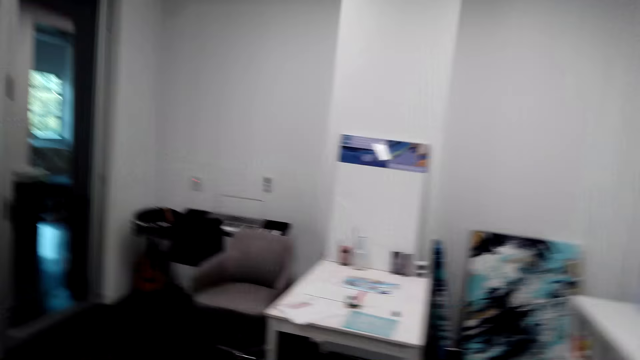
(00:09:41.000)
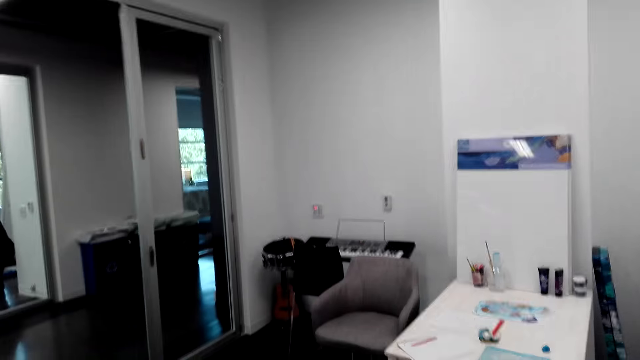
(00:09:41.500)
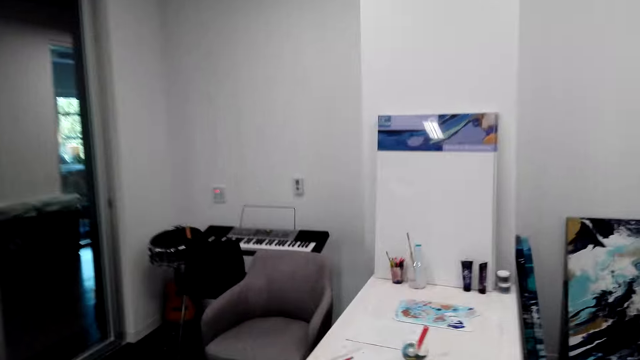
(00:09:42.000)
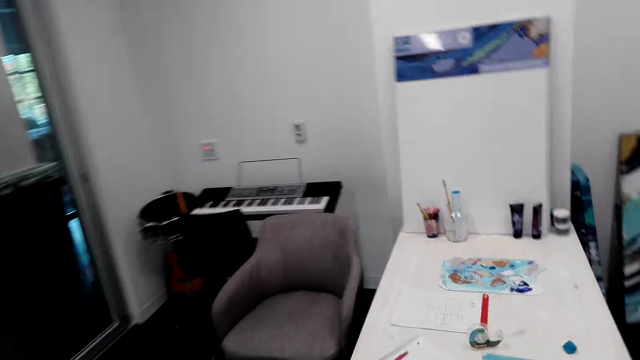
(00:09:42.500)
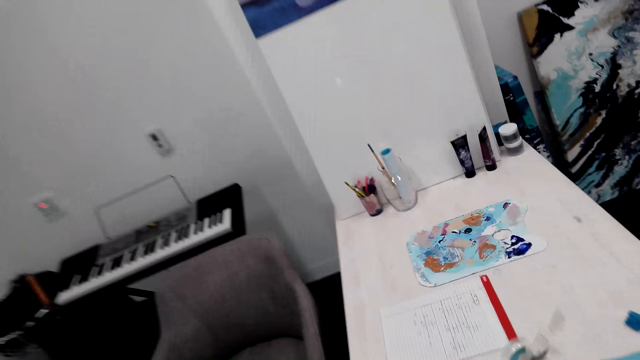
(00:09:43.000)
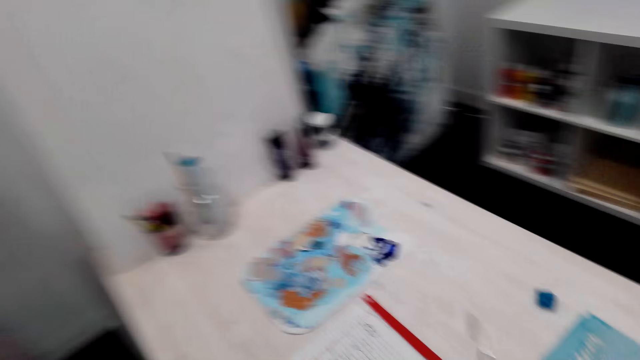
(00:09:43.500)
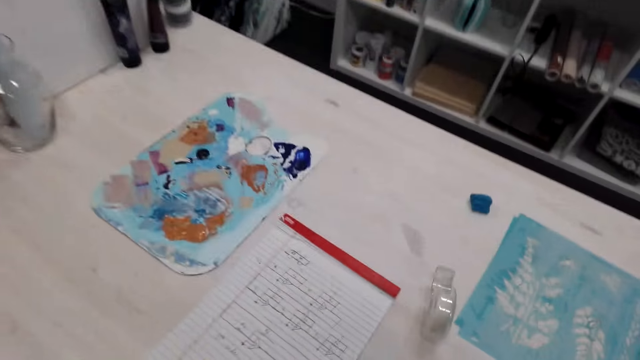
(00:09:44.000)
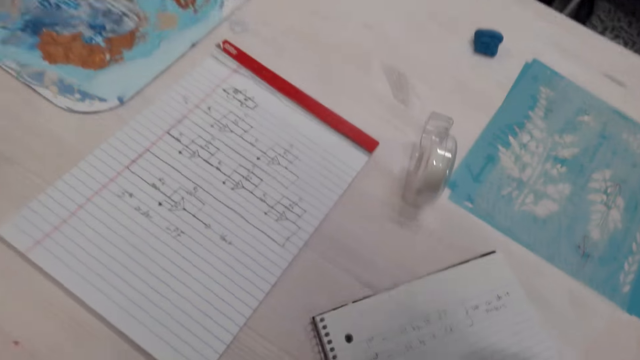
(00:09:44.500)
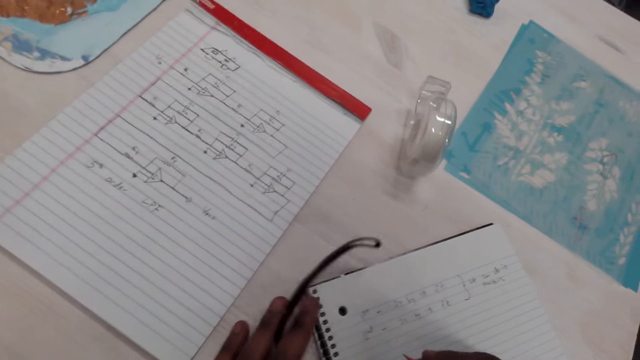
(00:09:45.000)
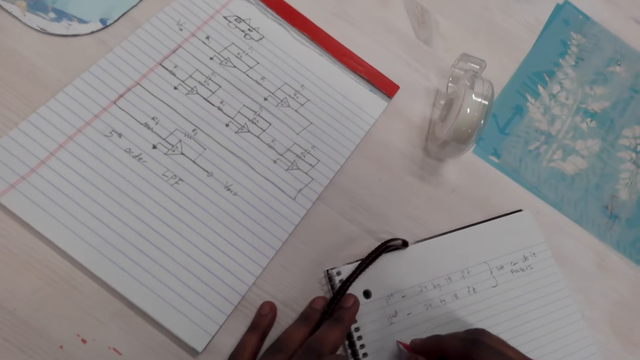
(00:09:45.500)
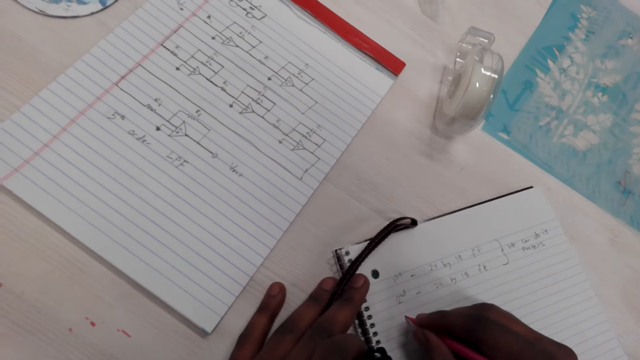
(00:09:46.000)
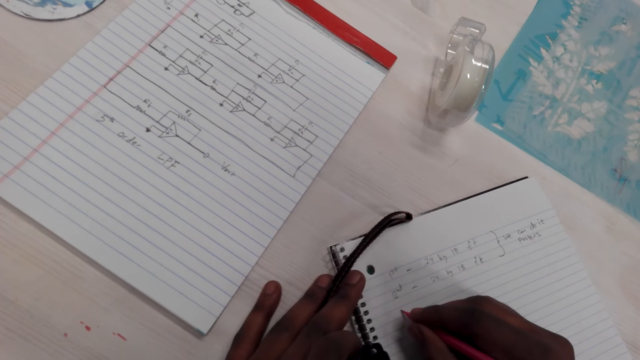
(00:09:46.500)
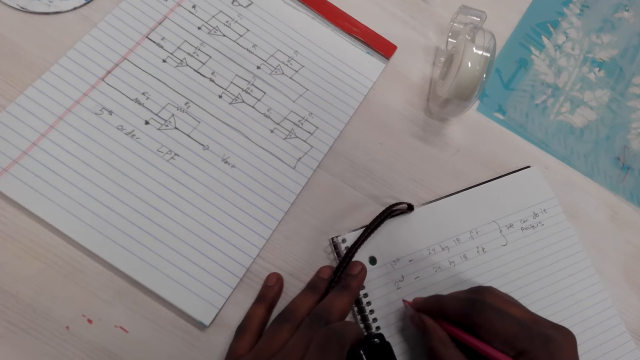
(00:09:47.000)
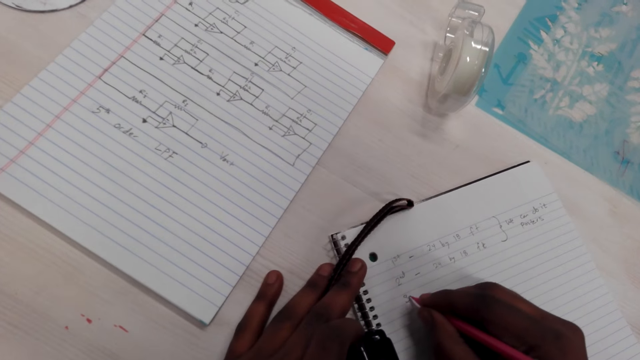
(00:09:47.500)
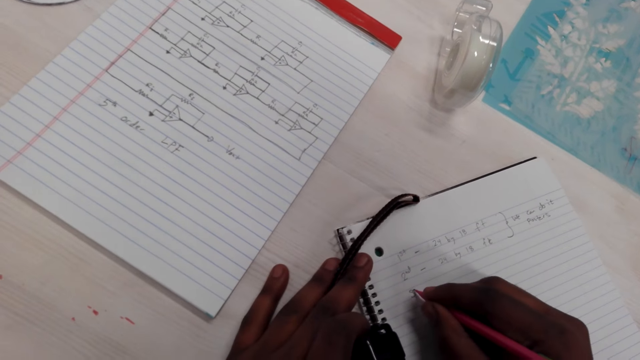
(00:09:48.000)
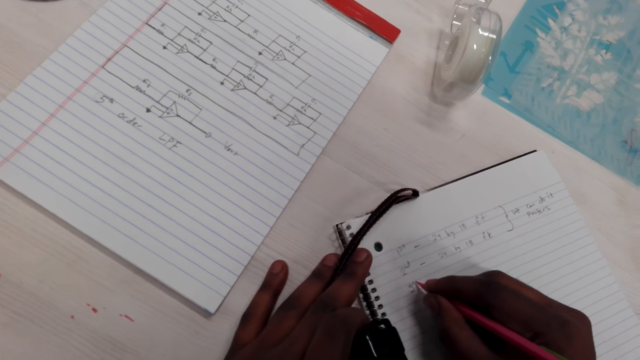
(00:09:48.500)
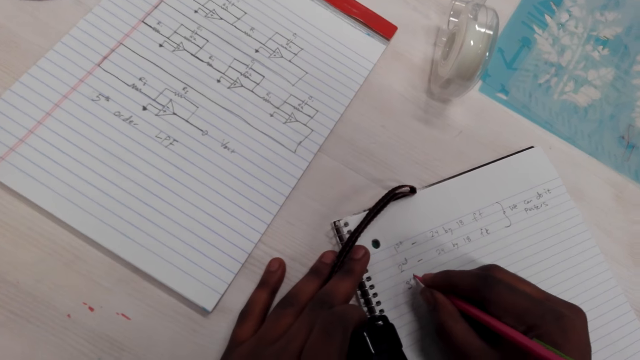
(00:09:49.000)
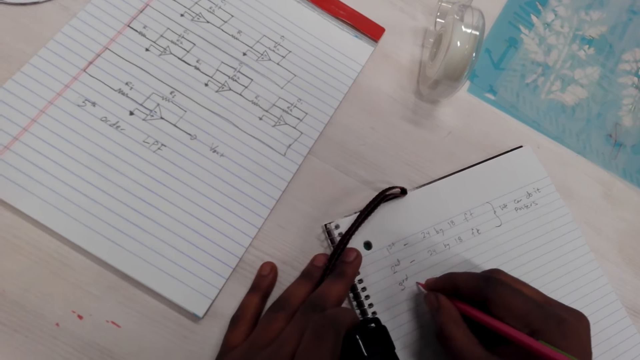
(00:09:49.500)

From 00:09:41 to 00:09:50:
The camera wearer walks around the house. They write on the notebook with a pencil or pen.

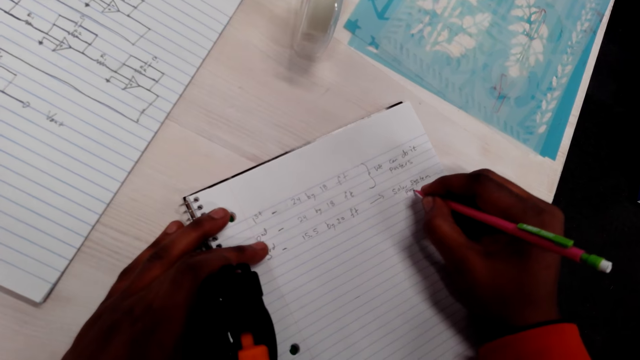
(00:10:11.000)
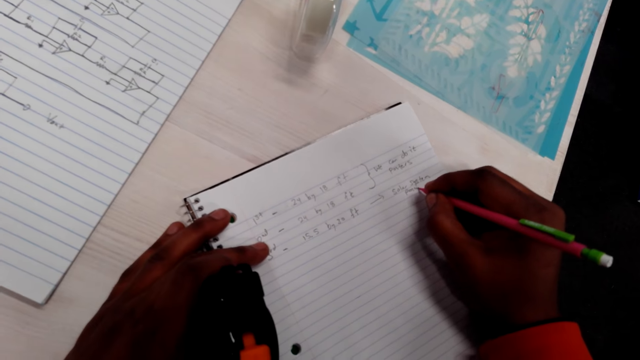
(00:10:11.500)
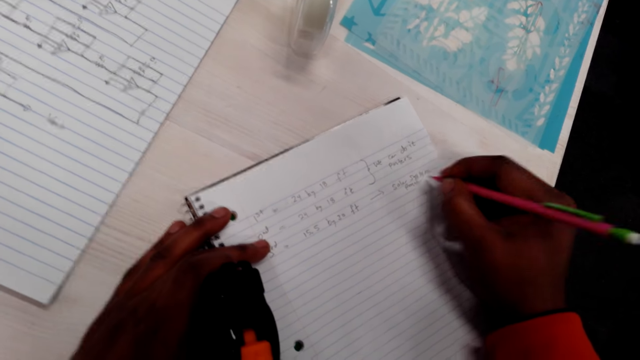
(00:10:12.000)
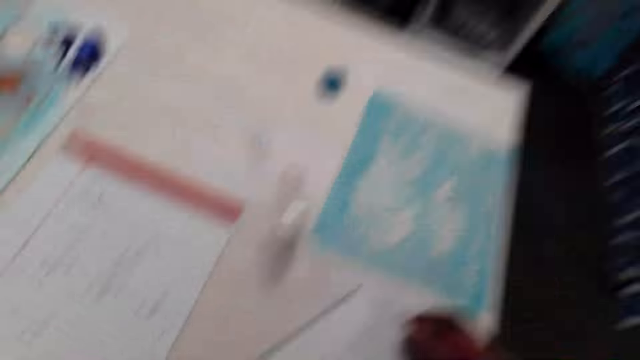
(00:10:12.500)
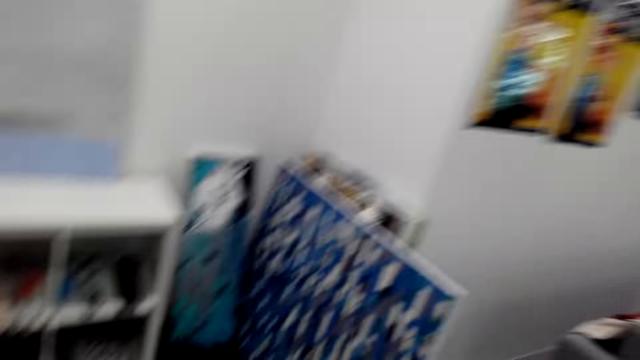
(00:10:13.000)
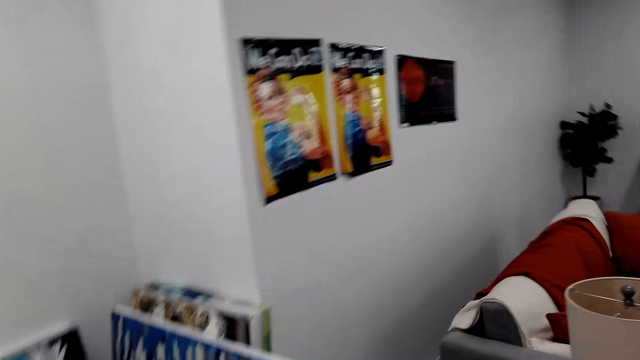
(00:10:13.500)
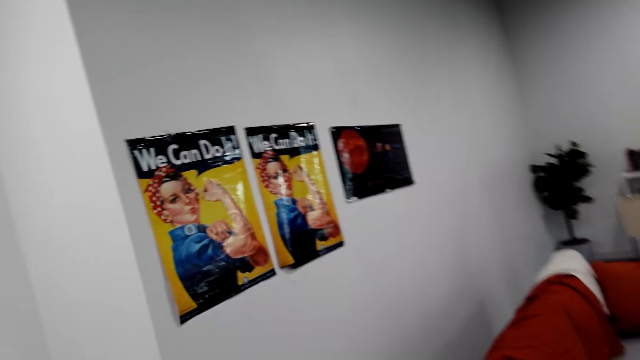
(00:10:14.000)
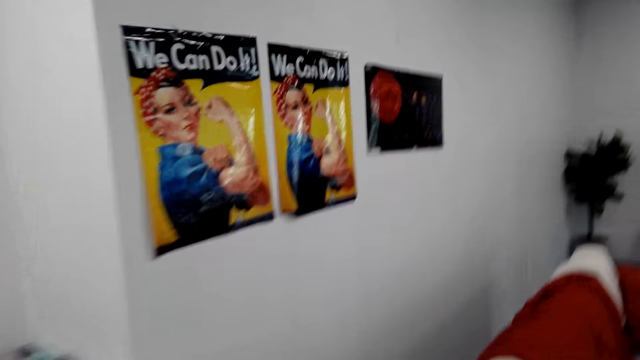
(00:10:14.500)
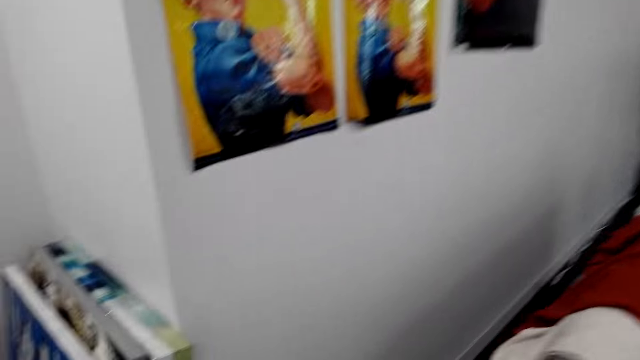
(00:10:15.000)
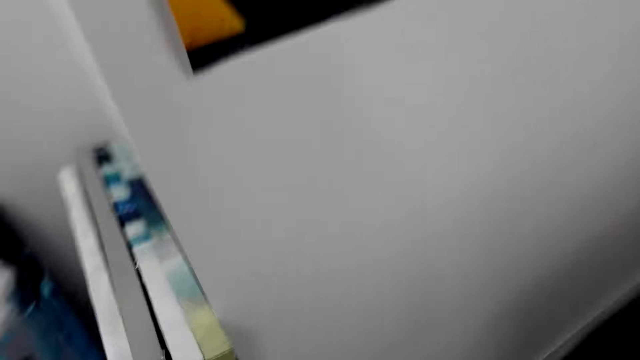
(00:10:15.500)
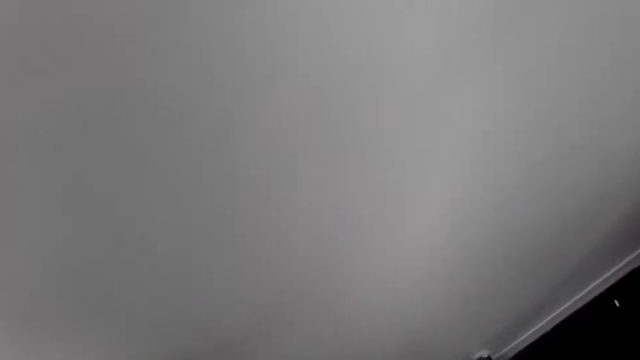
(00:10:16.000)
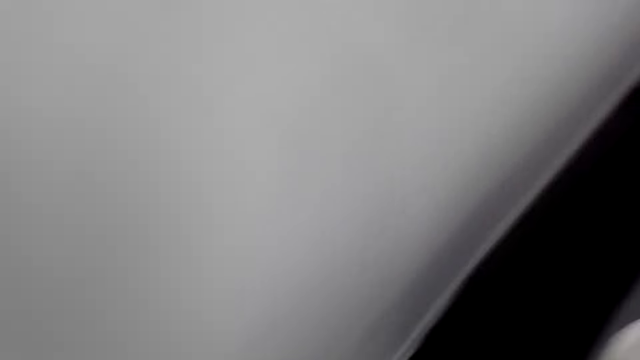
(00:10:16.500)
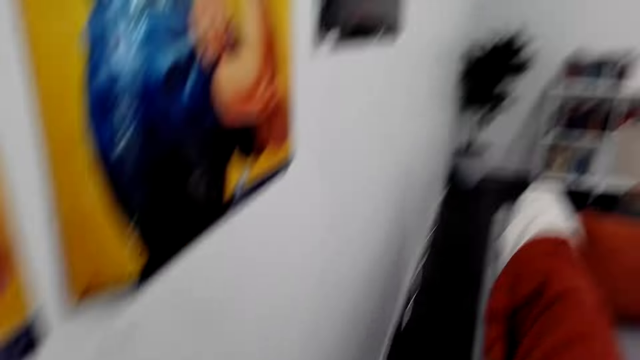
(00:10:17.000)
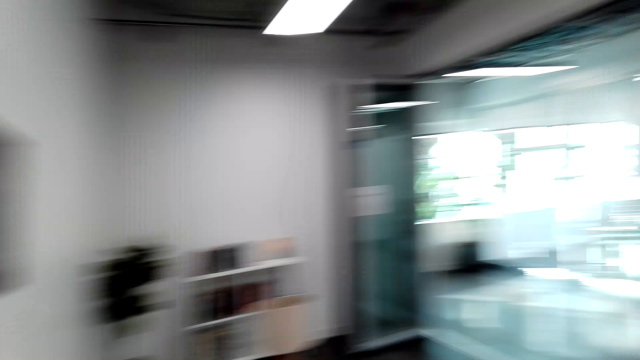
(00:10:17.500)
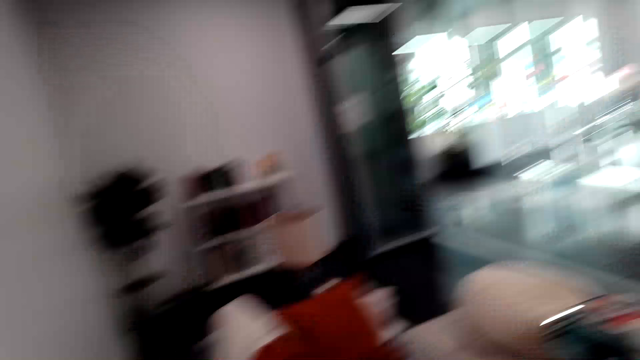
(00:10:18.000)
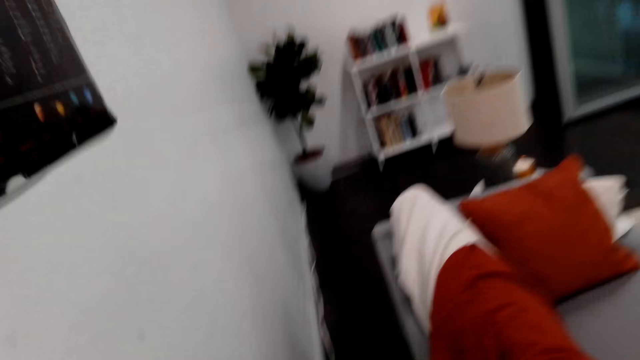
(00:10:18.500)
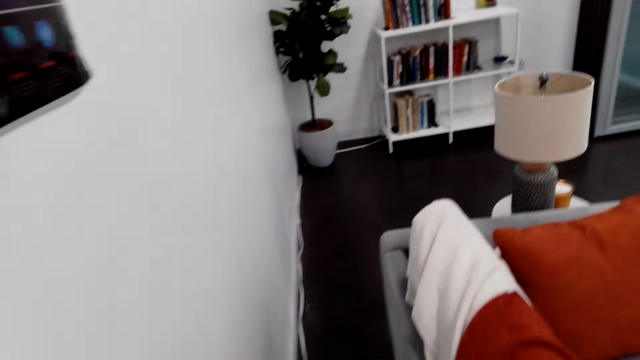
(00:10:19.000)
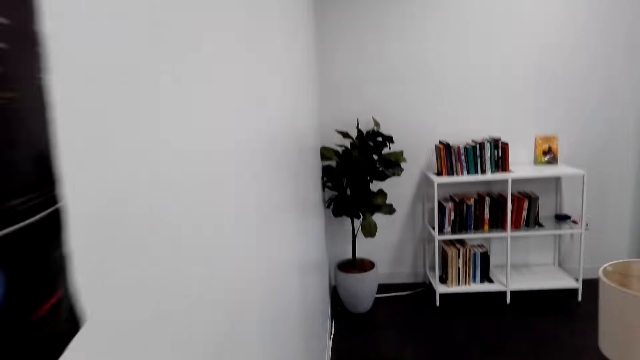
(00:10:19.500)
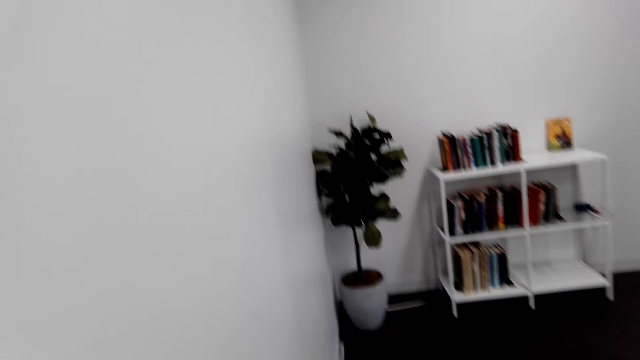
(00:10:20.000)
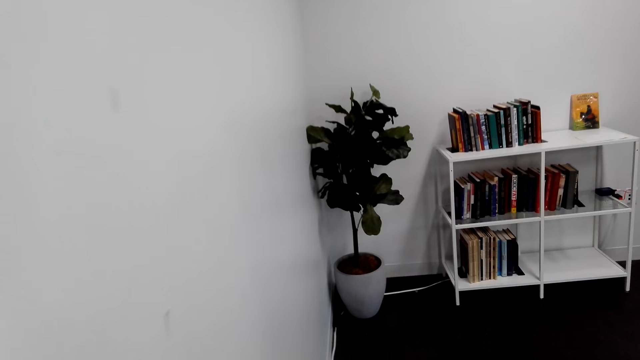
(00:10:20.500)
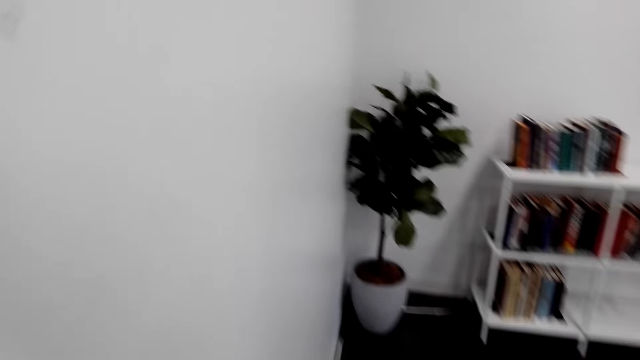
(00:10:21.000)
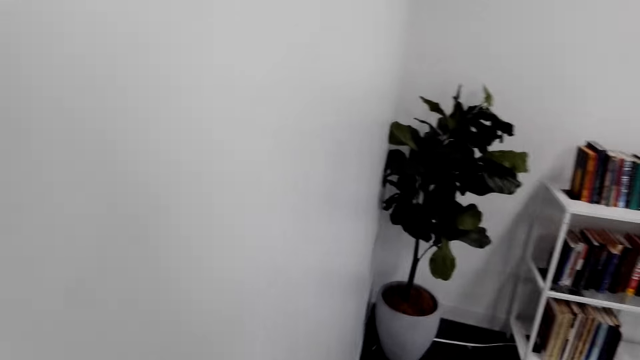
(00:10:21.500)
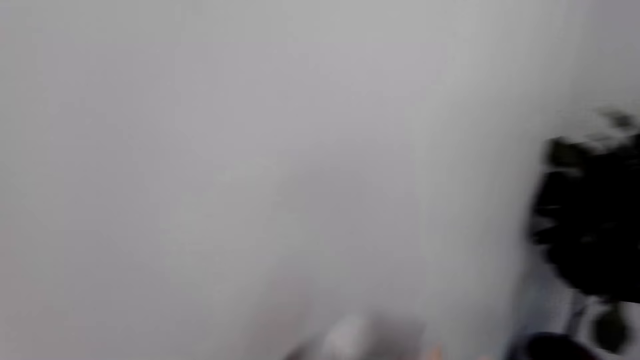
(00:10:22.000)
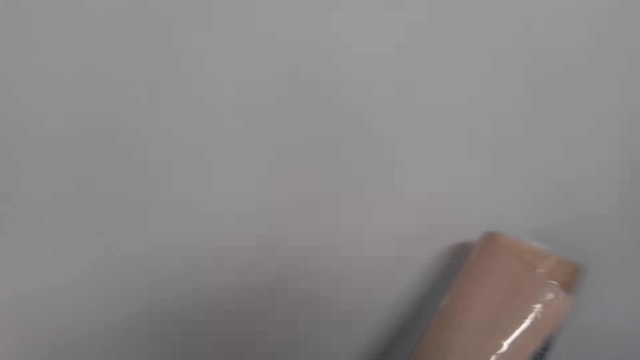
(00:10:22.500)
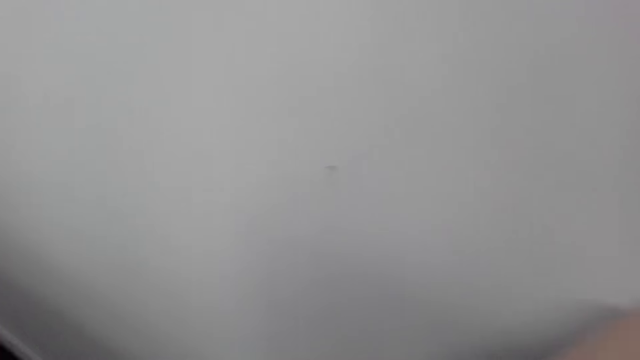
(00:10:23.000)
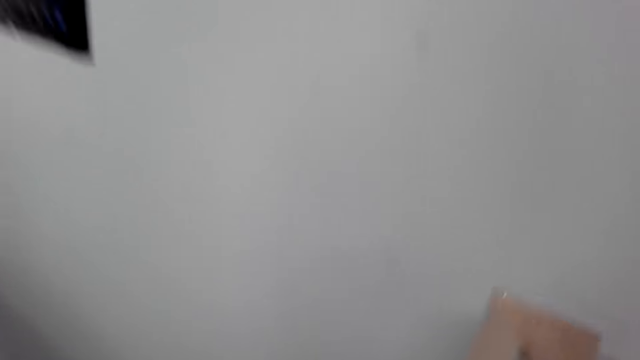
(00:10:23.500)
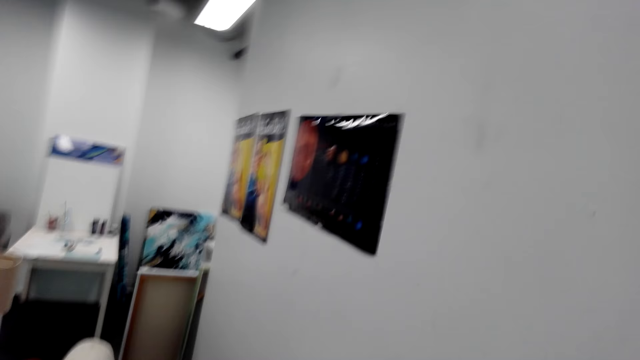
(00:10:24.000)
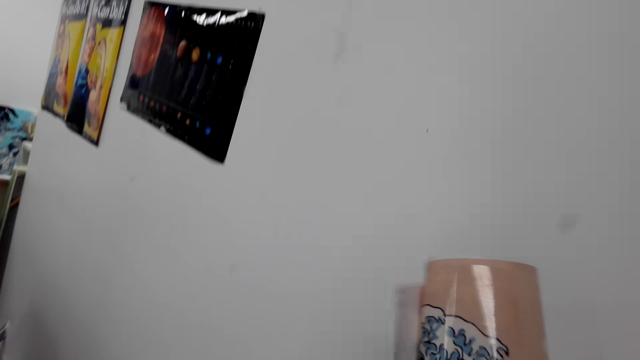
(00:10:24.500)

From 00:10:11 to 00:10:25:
The camera wearer looks around the house. They stare at the pictures on the wall, walk around the house, look around the room, and walk on the floor. They pick up the picture. They move the paper roll.
